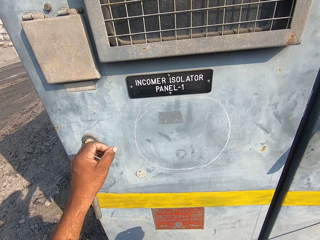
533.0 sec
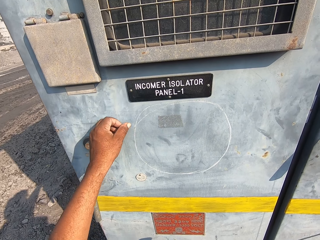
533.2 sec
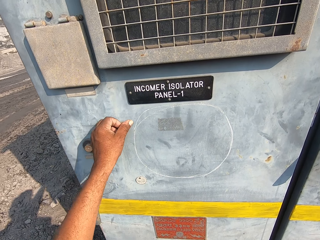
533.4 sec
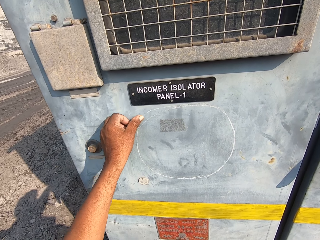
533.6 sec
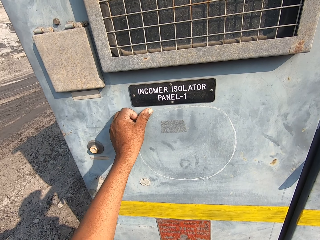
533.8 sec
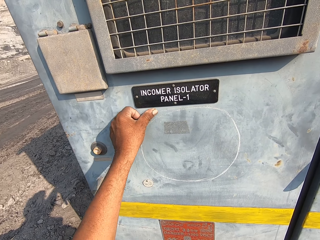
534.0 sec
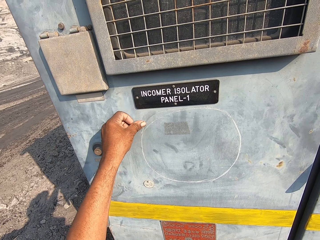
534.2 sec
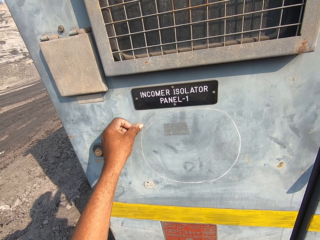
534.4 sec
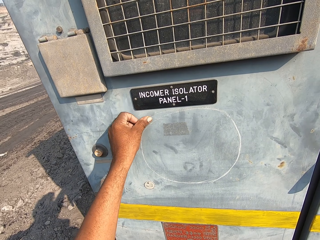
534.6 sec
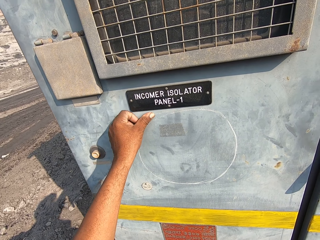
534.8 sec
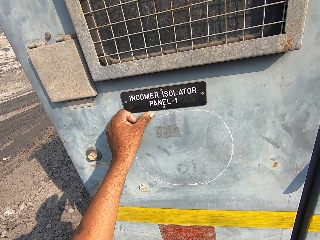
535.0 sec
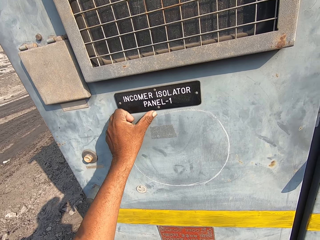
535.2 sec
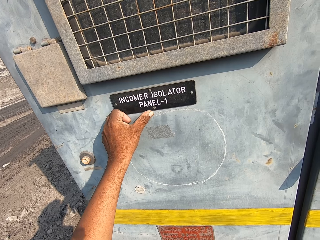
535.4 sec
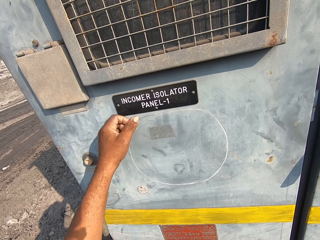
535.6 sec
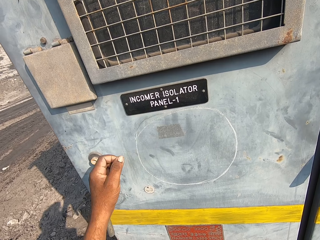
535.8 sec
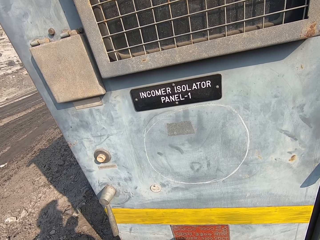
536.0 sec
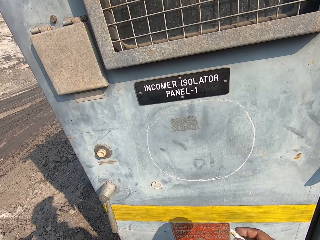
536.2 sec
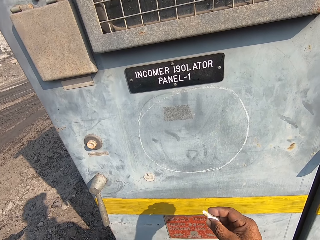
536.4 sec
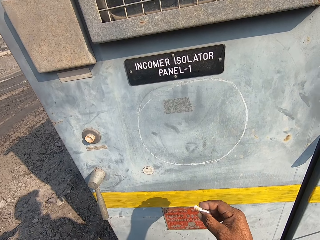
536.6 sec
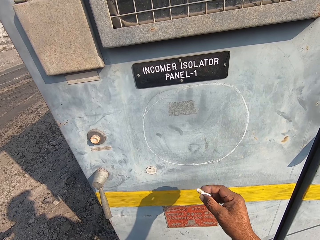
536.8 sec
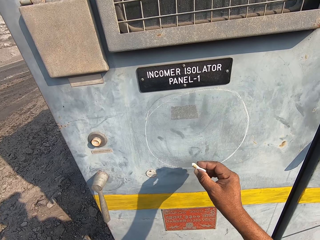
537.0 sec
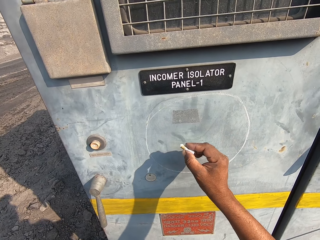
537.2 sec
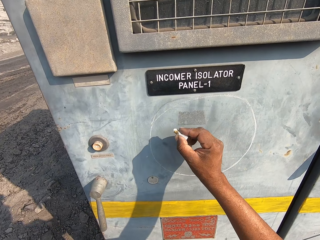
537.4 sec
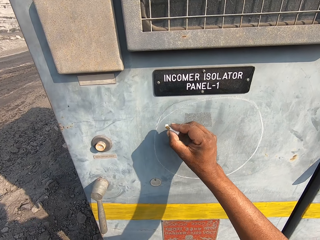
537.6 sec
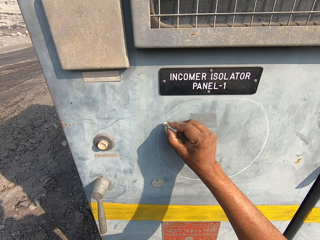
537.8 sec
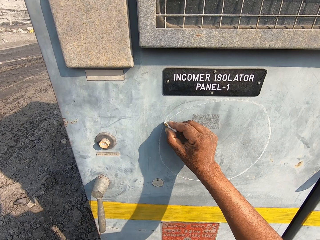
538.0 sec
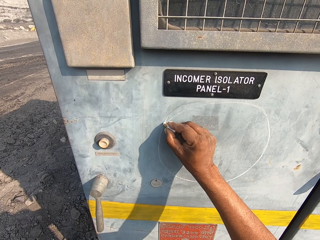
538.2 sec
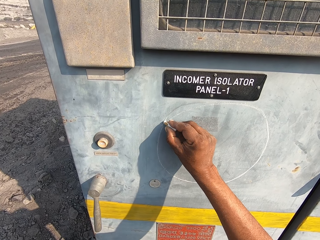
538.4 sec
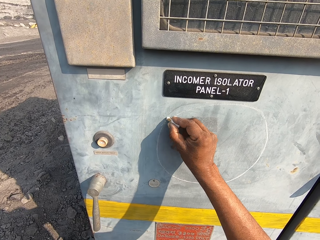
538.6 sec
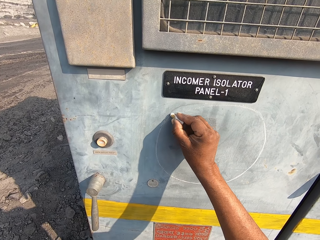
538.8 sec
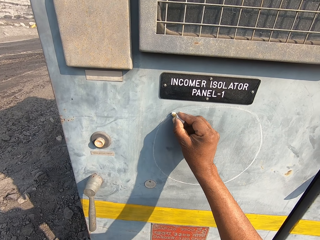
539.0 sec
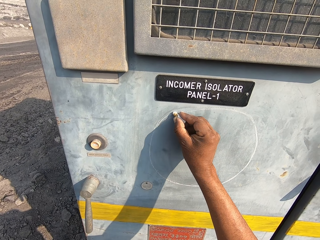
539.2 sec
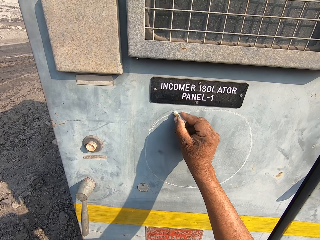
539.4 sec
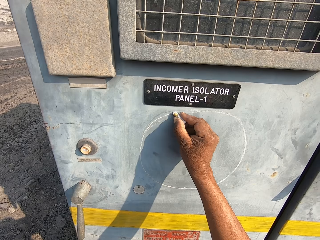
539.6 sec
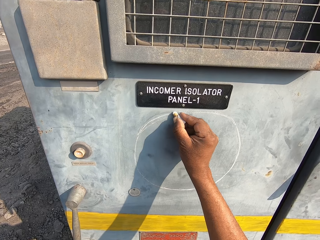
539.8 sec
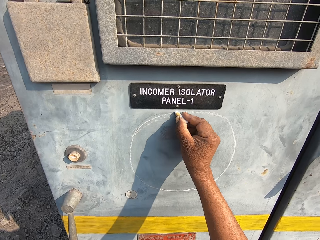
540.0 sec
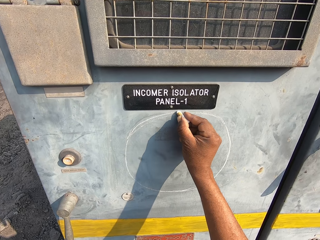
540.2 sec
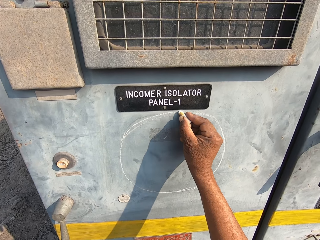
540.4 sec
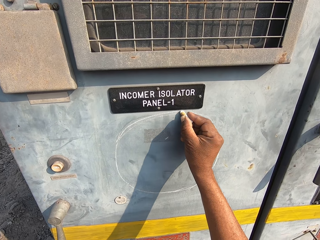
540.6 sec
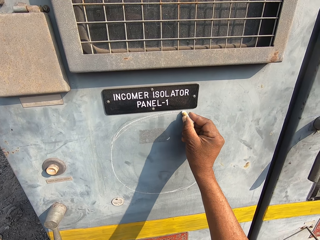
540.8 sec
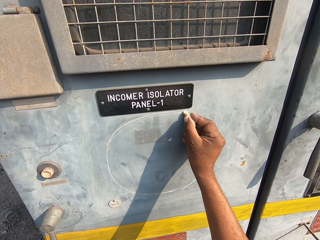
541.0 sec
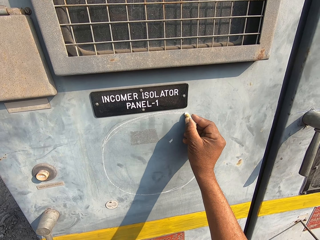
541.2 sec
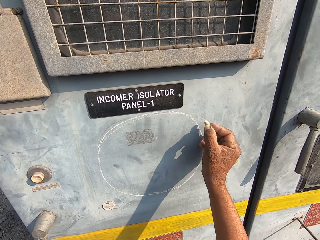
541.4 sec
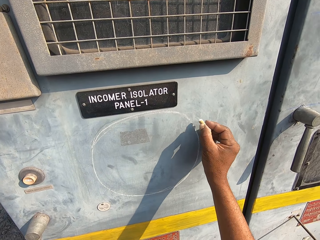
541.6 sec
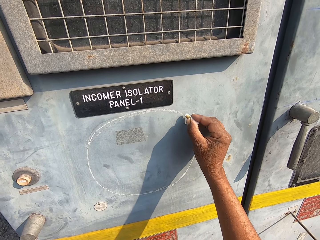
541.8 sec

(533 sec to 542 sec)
The camera wearer rubs the chalk using the left hand. They draw using the chalk.

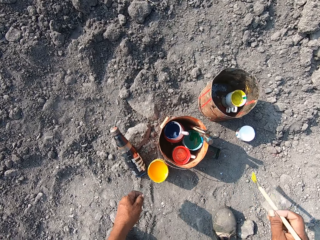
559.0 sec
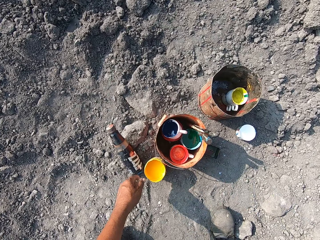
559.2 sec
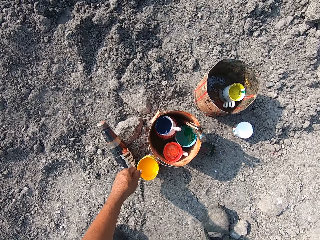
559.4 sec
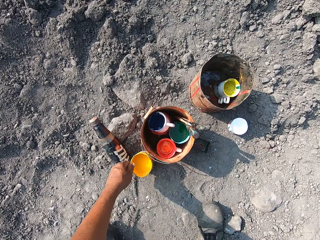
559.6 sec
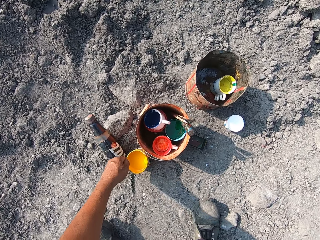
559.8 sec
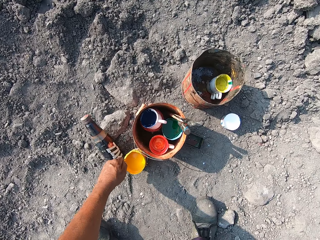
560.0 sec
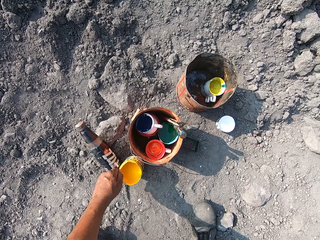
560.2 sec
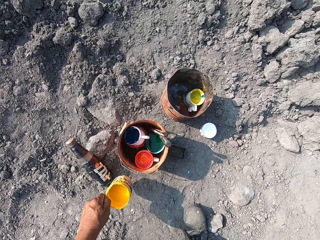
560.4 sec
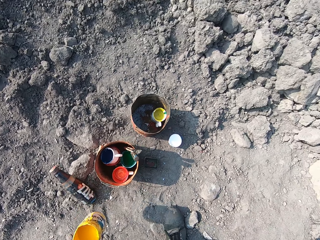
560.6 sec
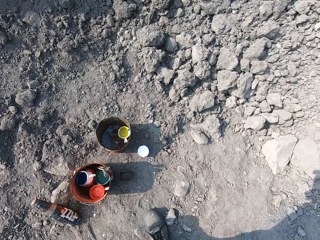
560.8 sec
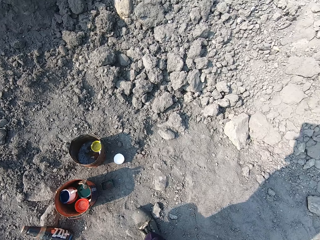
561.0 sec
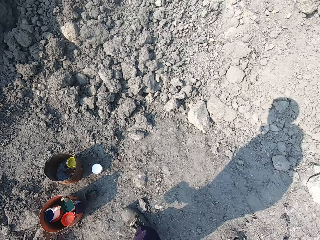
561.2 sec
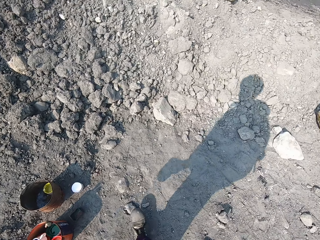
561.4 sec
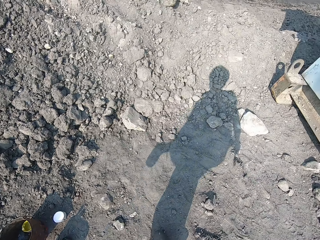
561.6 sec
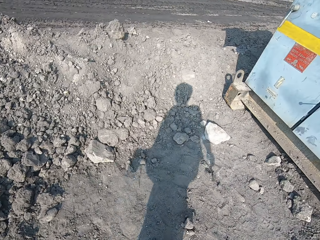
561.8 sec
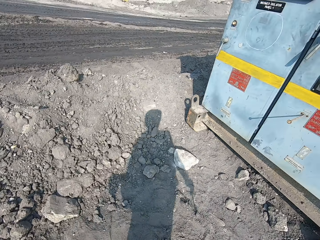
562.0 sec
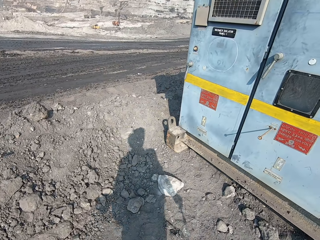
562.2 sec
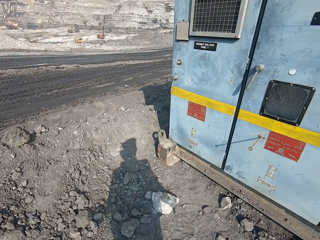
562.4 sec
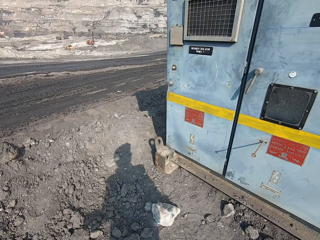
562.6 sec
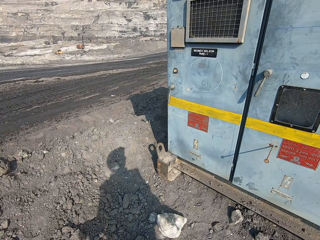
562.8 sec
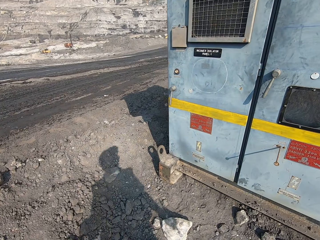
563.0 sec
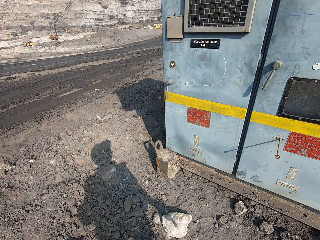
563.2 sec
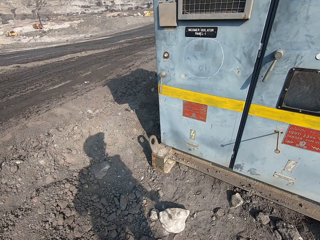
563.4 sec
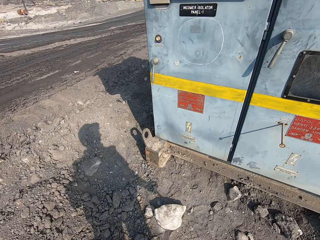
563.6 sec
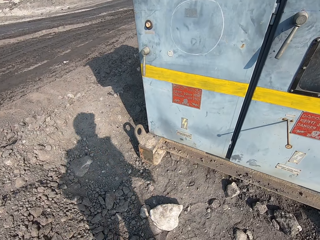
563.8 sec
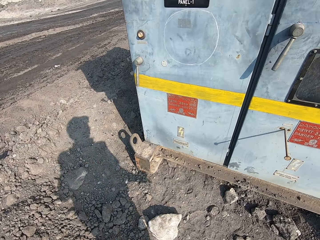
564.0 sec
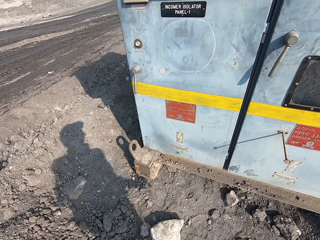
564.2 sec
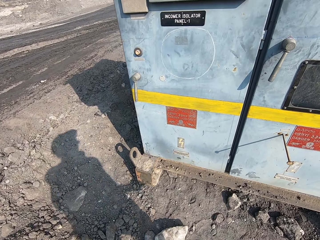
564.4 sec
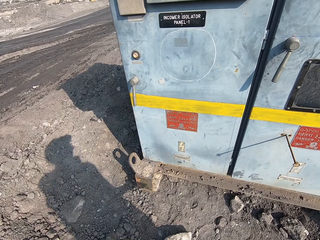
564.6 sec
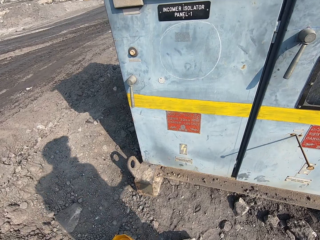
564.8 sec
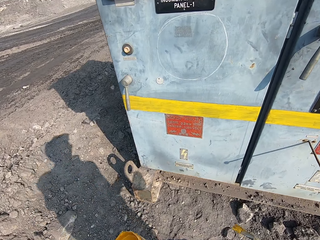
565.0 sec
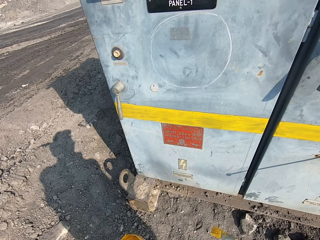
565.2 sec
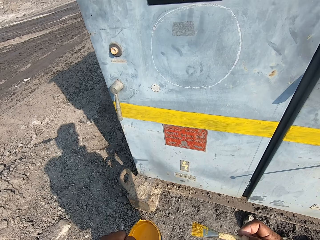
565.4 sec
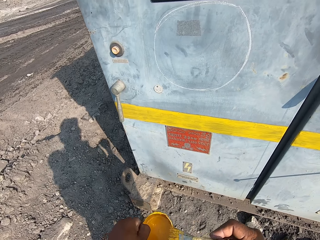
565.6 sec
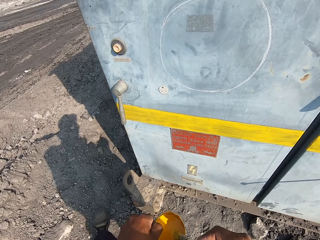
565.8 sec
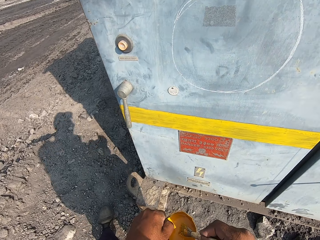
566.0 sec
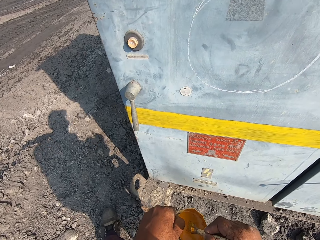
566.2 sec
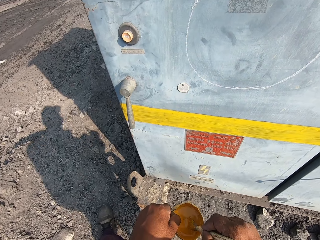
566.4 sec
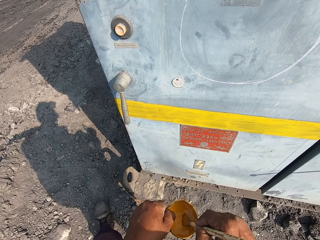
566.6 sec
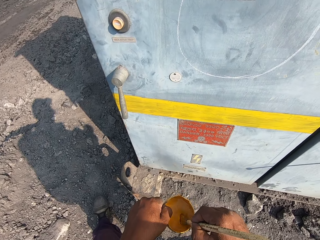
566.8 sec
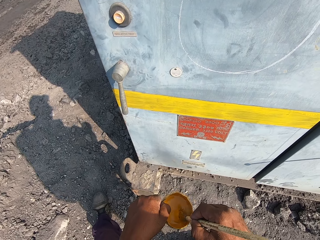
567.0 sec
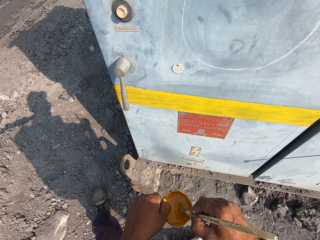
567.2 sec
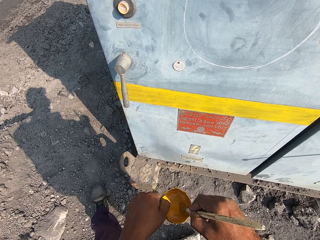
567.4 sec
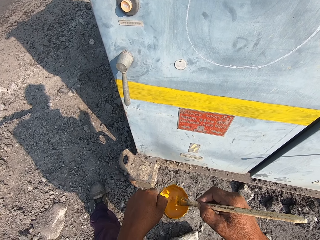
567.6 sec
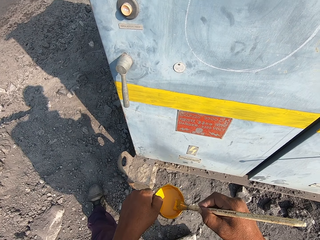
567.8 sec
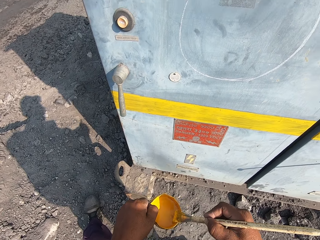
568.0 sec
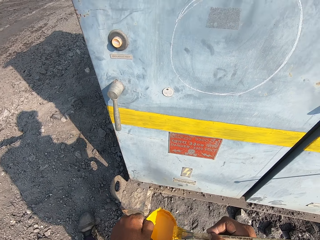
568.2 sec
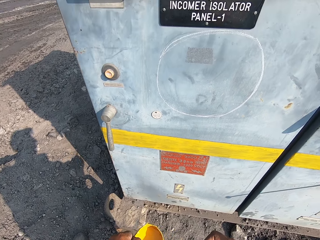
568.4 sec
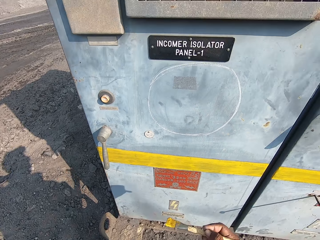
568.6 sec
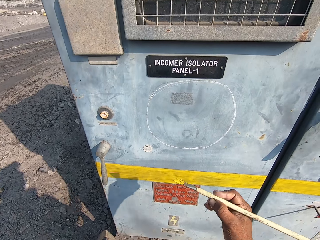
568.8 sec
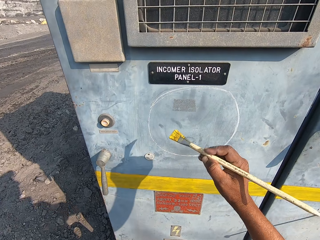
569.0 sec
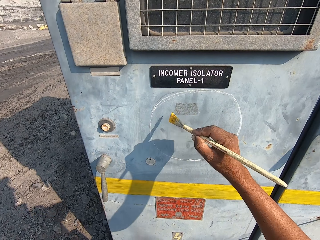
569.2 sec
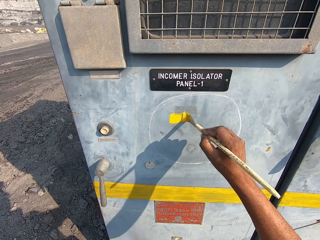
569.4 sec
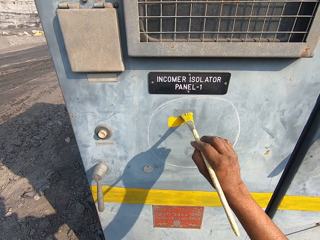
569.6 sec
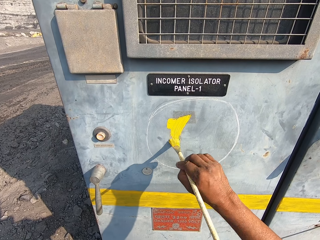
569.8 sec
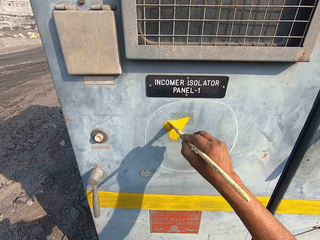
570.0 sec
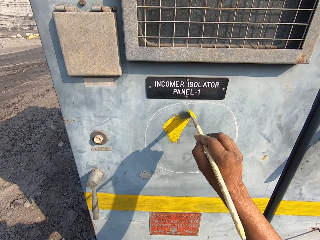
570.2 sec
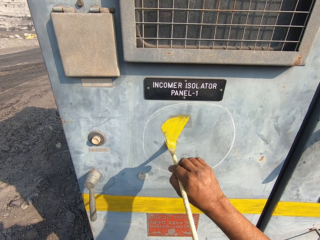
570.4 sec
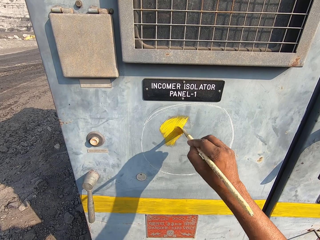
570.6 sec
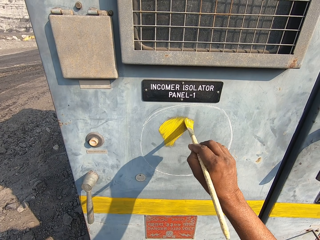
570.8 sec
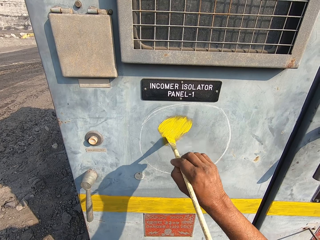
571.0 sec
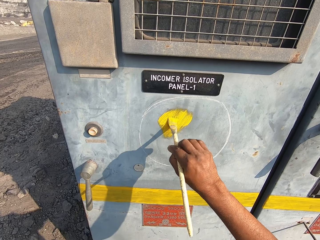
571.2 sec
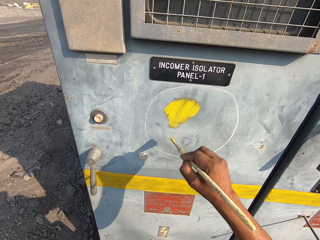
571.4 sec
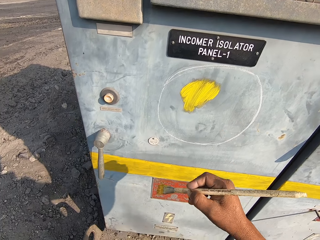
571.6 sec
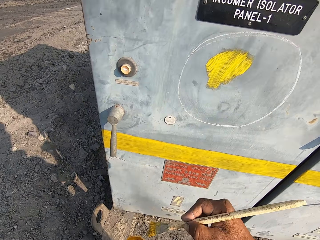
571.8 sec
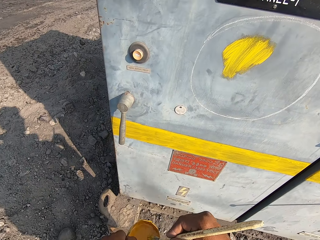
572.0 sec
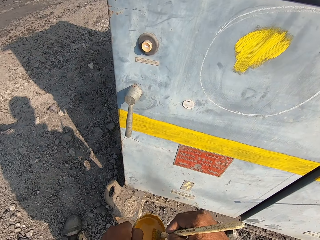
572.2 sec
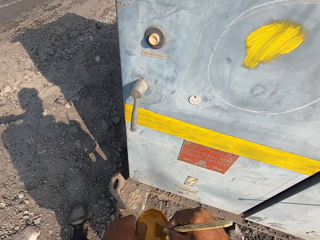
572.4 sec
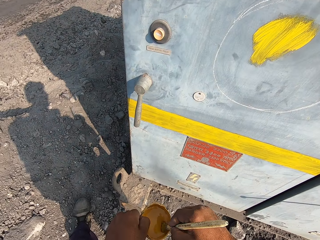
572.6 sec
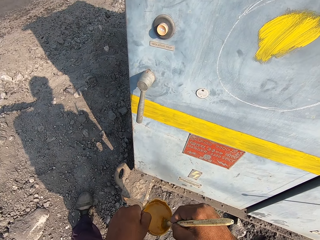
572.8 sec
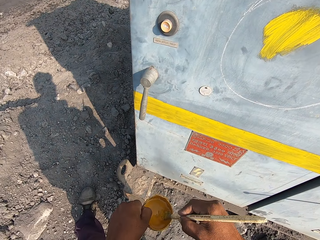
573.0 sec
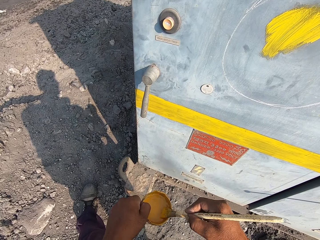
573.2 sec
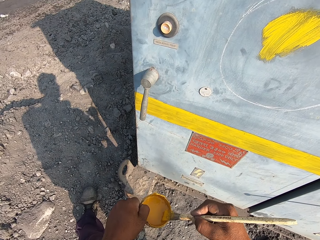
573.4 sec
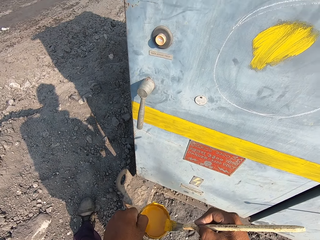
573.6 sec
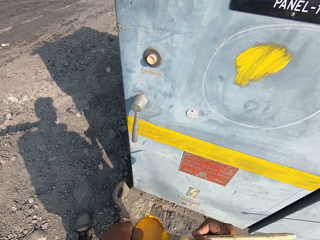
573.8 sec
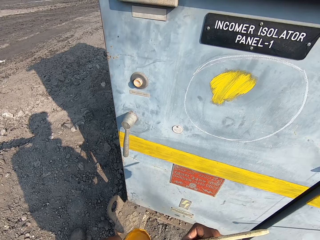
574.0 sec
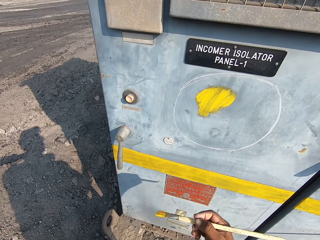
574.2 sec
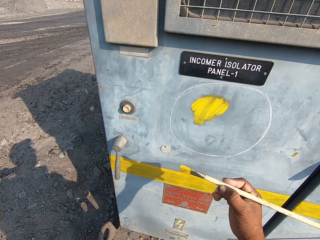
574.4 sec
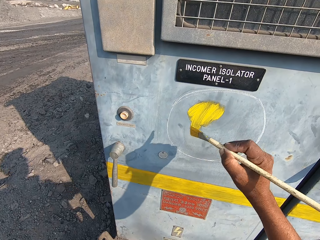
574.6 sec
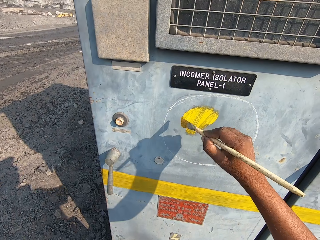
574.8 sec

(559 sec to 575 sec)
The camera wearer picks up a paint brush. They pick up a tin or bucket of paint. They hold the bucket of paint. They turn back, walk forward, dip the paint brush in the paint and remove excess paint on the paint brush. They hold the paintbrush. They apply paint on the drawing on the incomer isolator panel. They dip the paint brush in the paint in the bucket. They remove excess paint on the paint brush.
